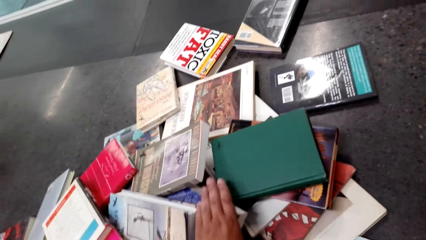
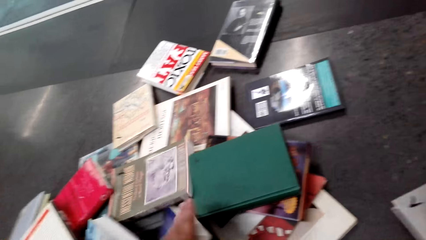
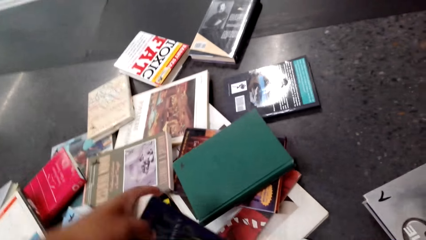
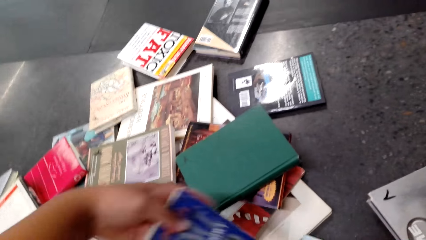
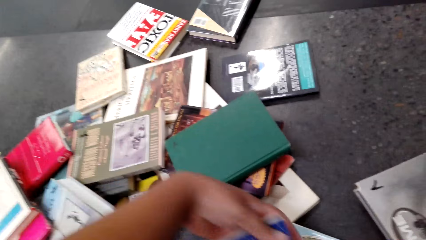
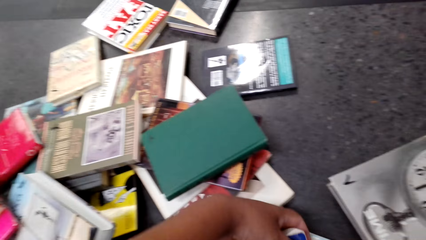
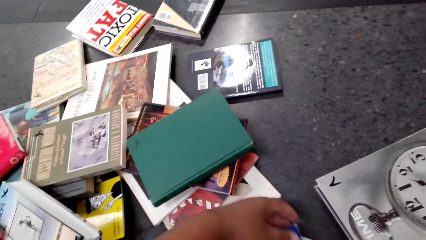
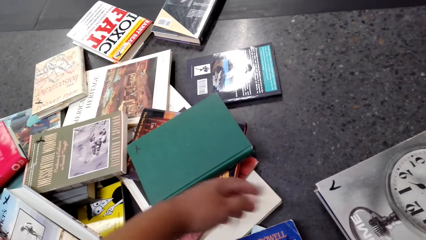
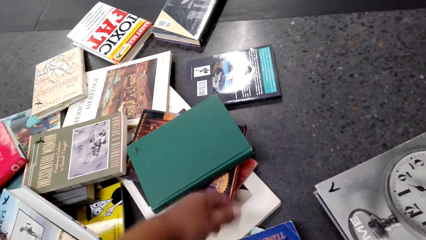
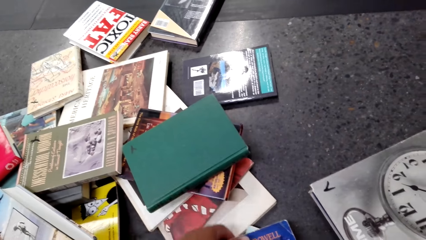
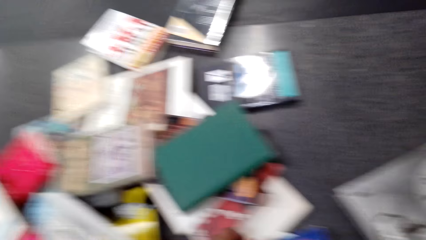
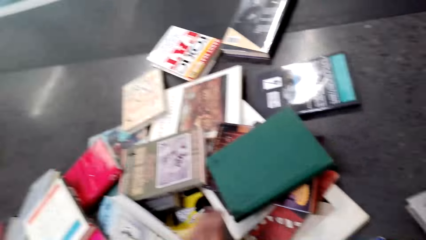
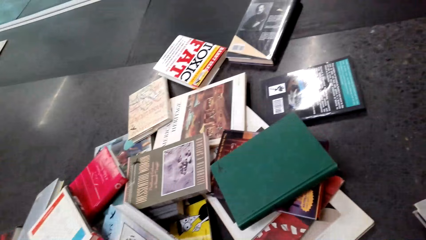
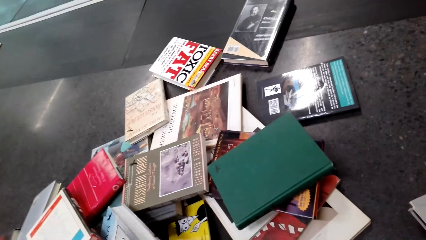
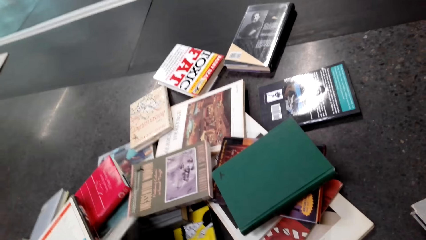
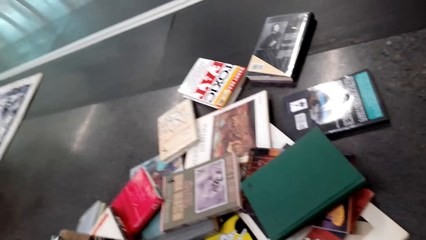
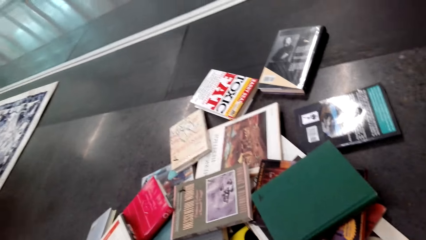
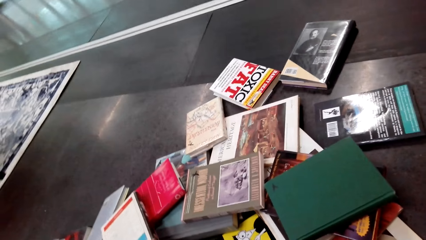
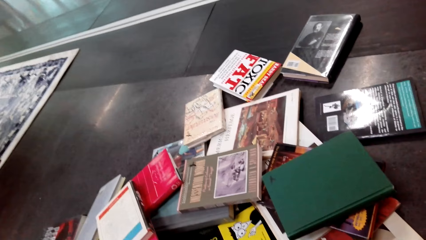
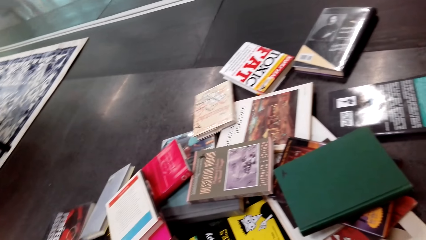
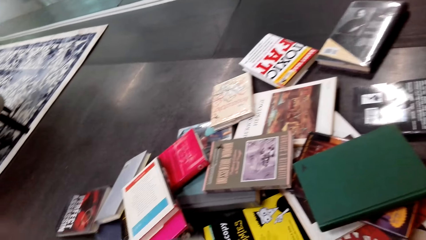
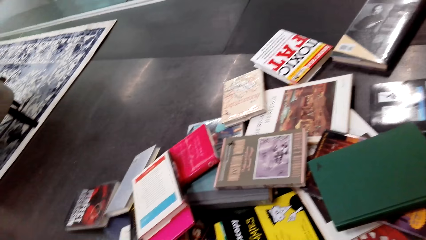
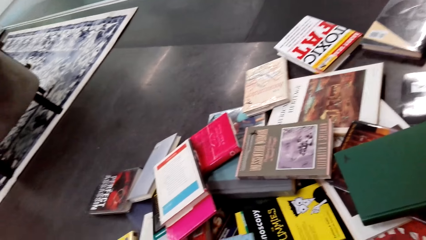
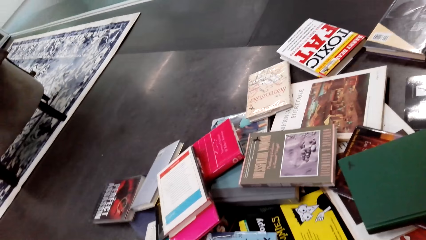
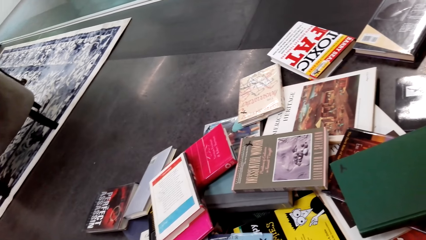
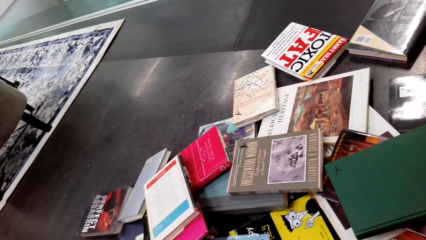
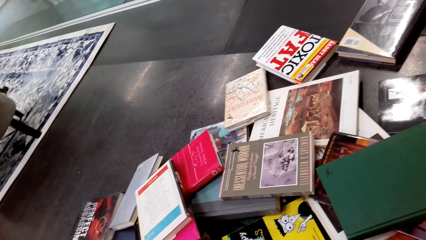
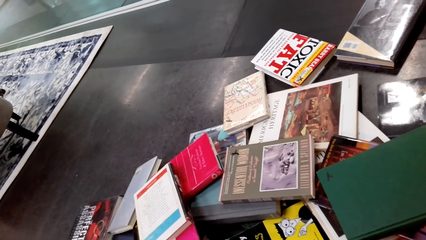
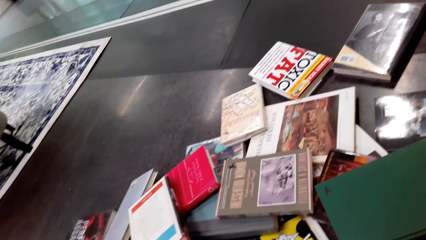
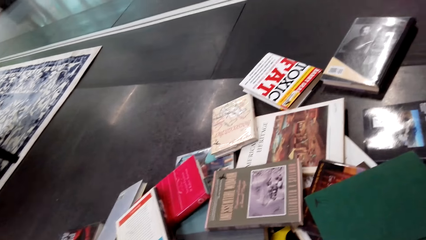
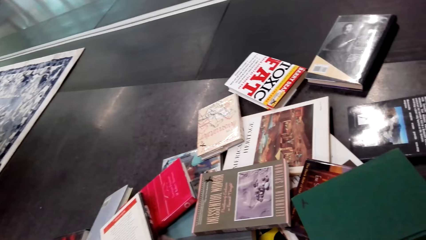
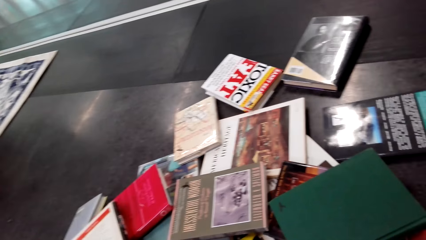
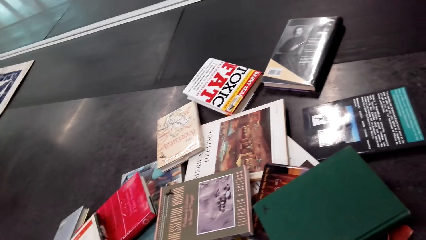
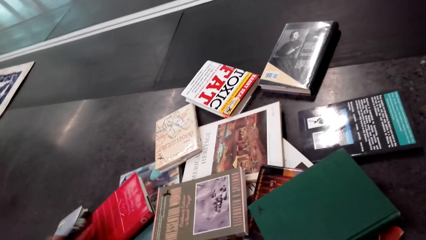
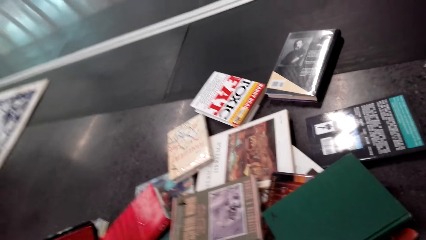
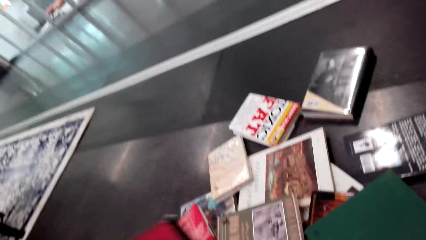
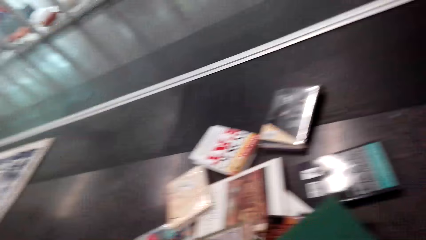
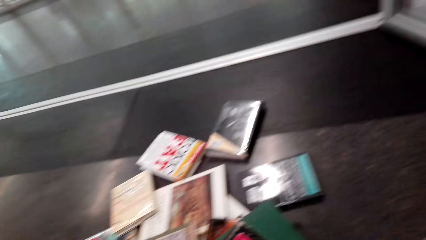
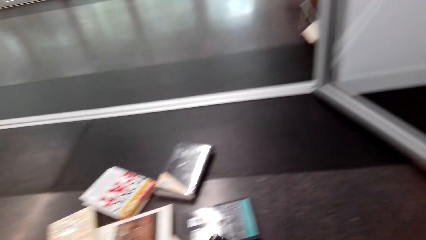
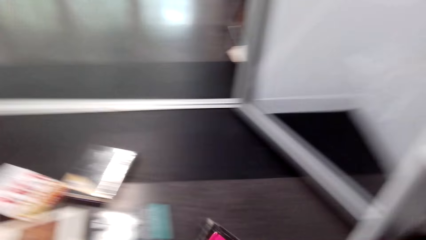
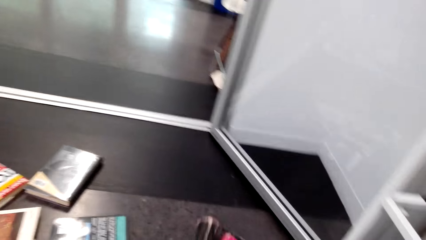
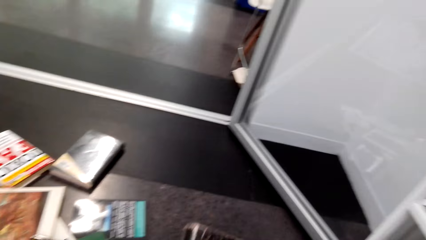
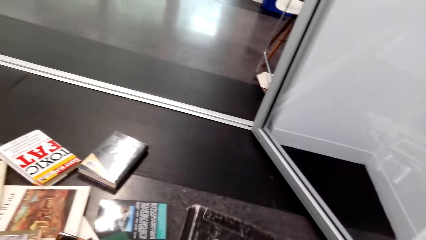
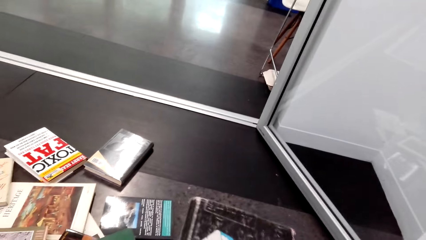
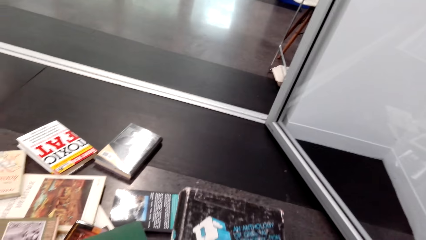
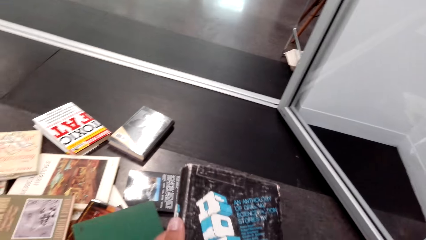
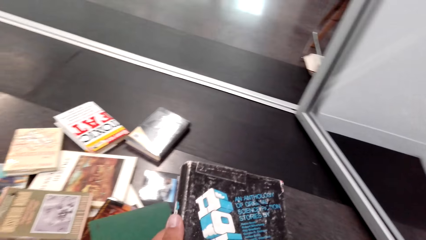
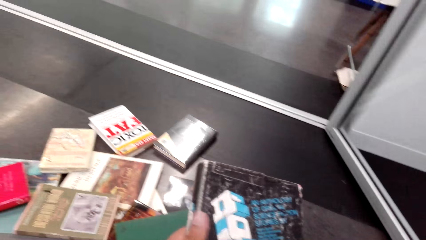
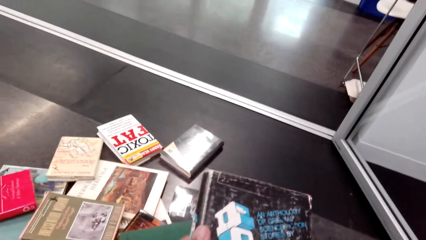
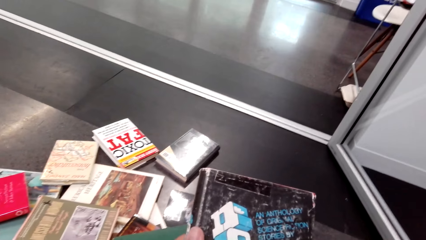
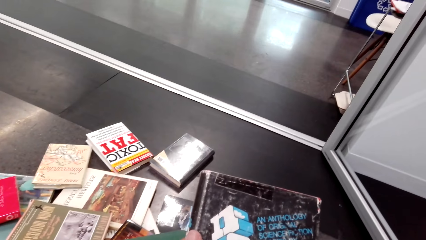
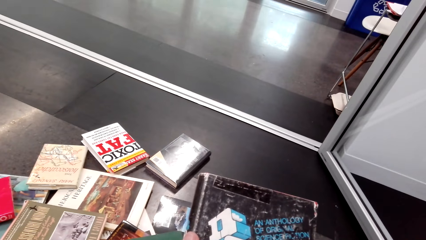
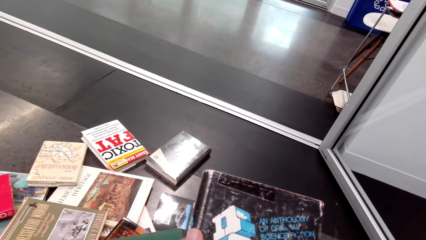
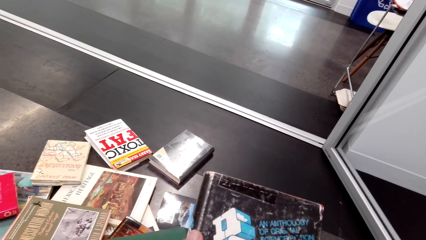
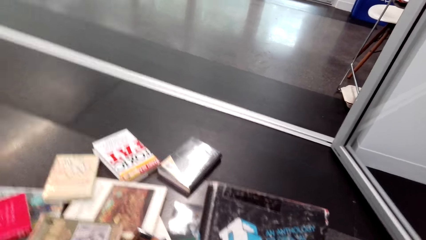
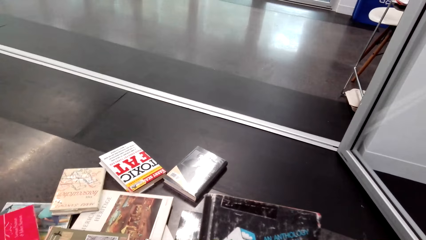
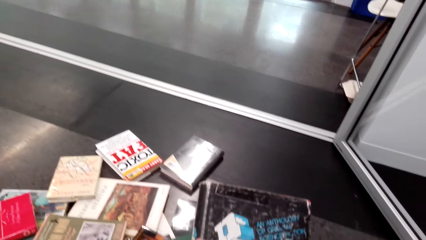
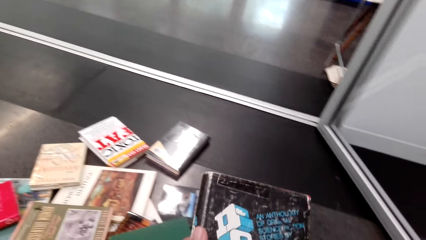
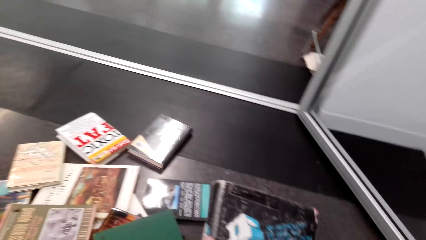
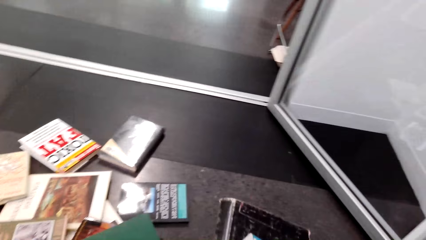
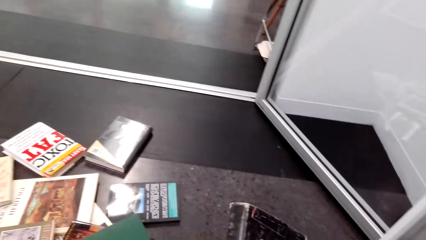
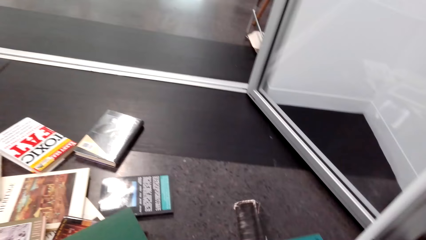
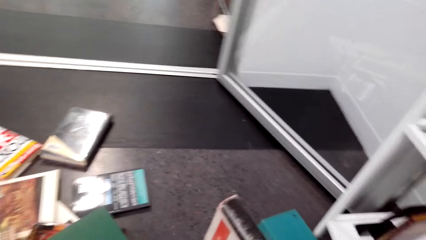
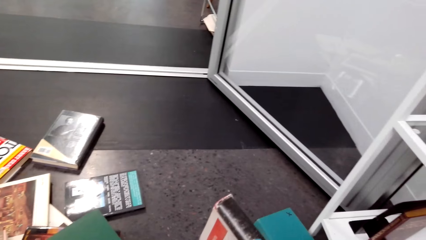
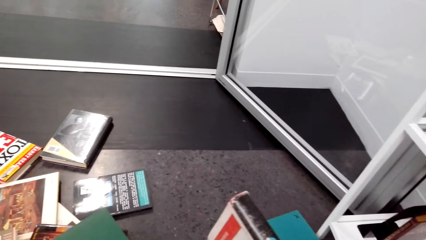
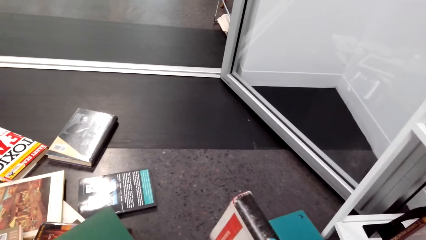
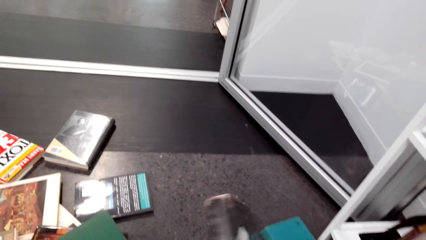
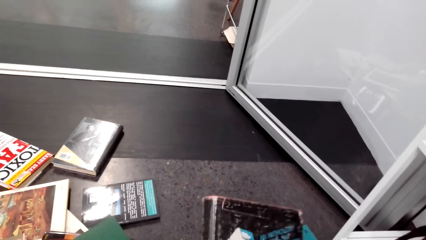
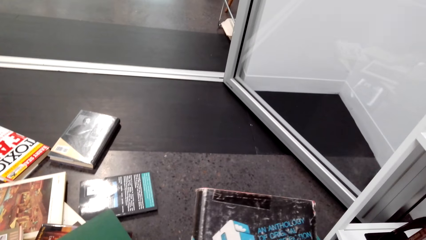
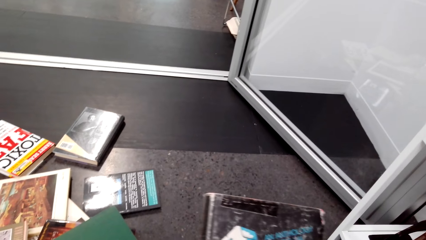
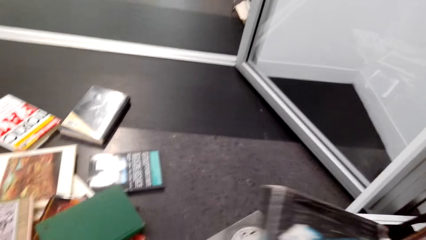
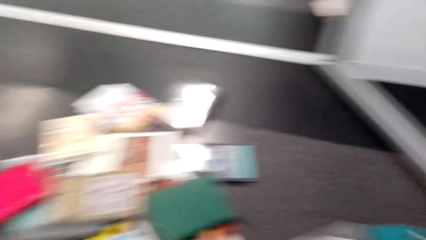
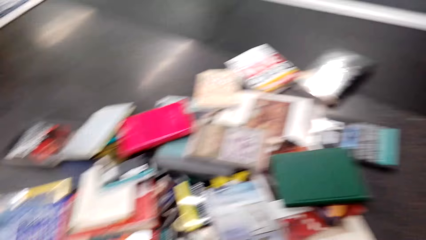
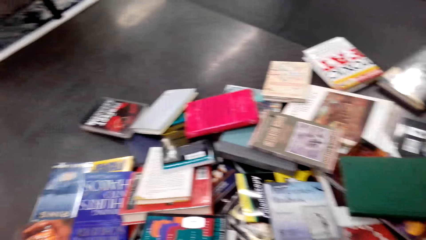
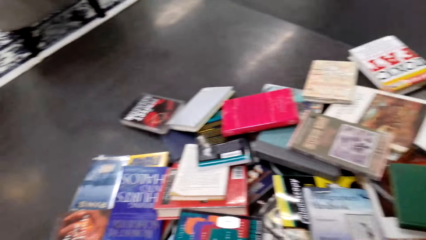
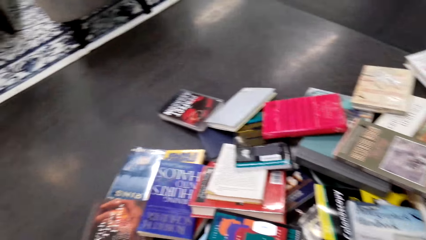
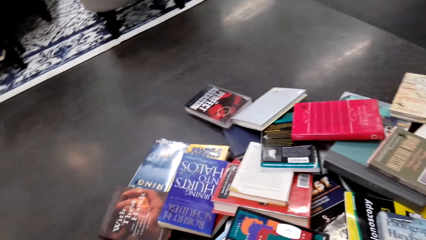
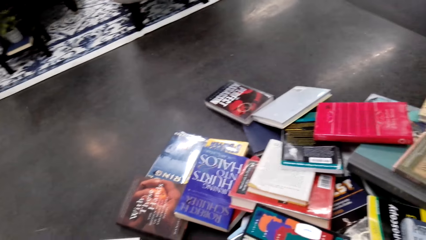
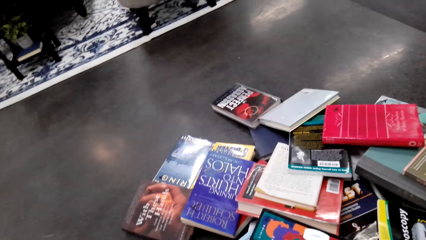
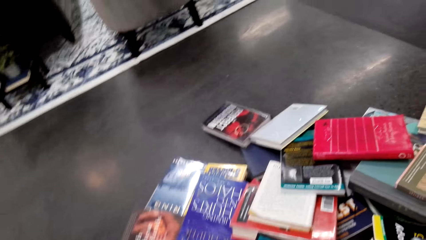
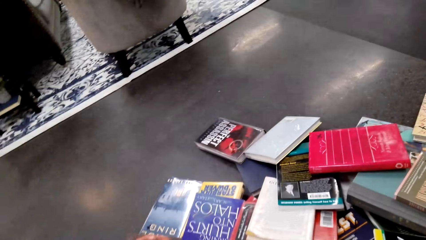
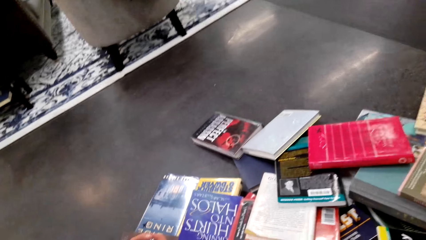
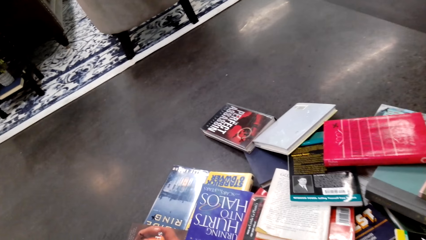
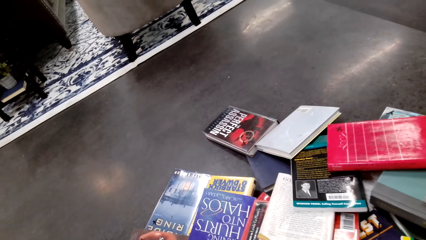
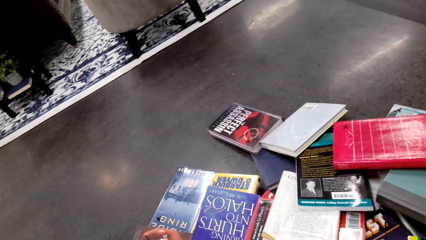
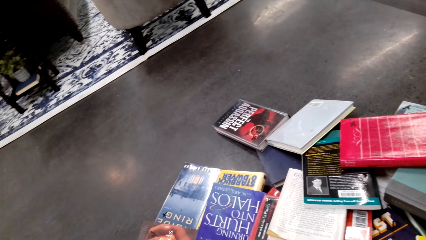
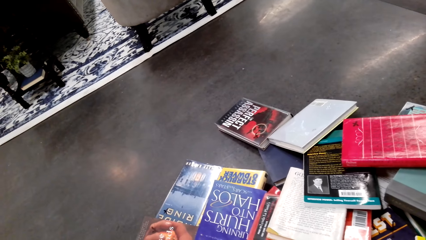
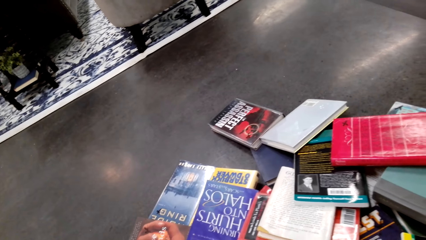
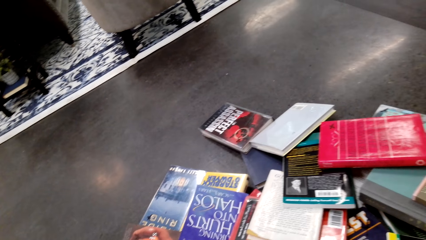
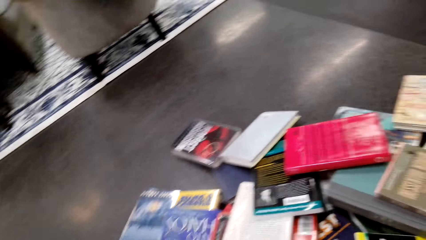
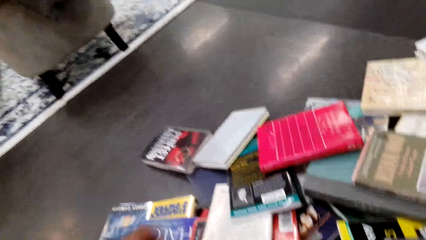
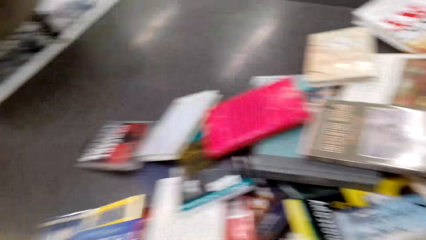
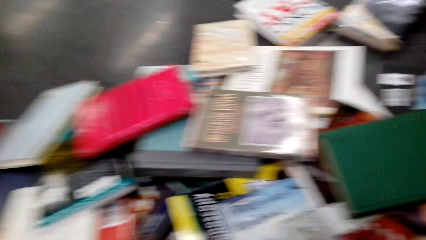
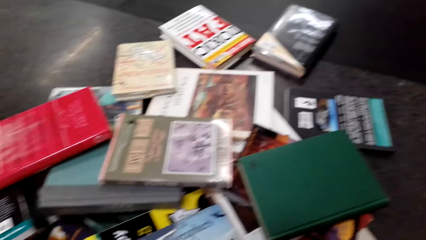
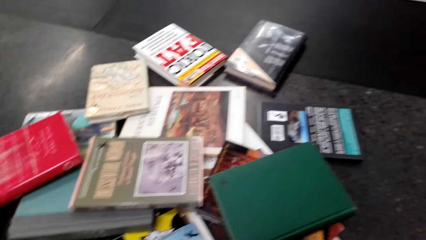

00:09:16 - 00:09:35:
The camera wearer picks up a book from the floor. They pick up a book again. They look around. They pick up a book. They hold the book with both hands. They look around.
